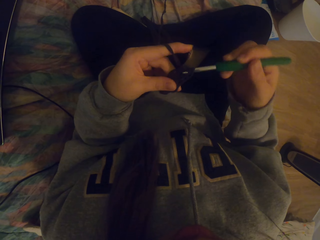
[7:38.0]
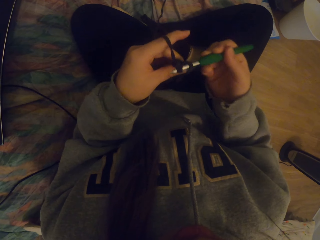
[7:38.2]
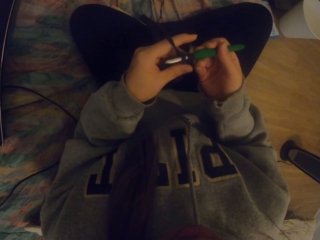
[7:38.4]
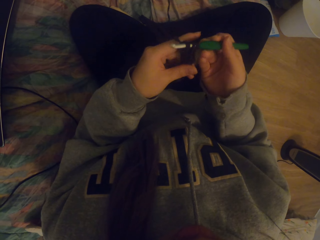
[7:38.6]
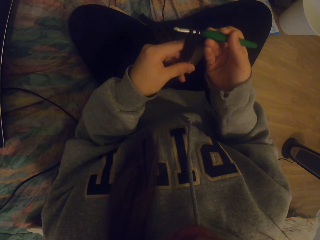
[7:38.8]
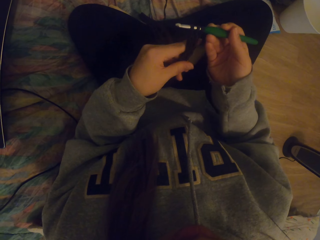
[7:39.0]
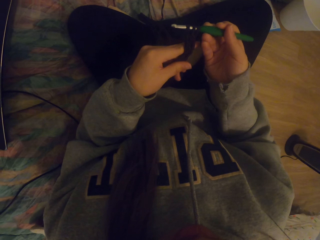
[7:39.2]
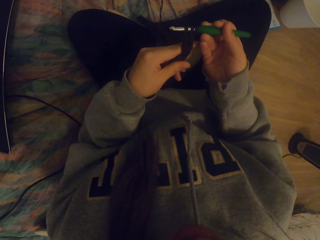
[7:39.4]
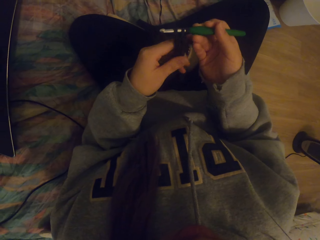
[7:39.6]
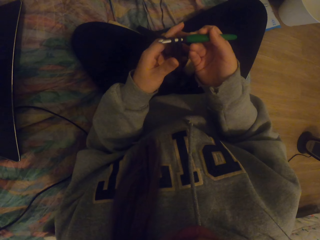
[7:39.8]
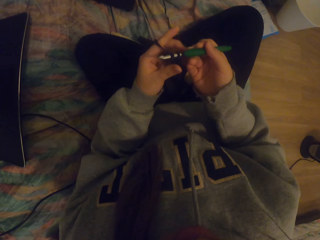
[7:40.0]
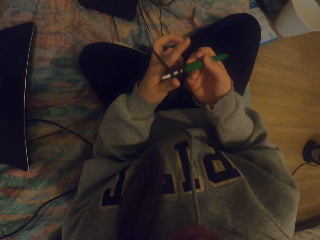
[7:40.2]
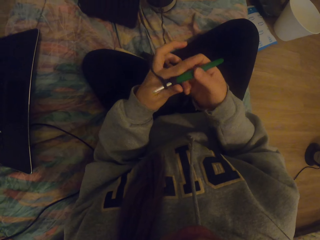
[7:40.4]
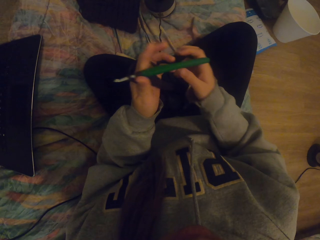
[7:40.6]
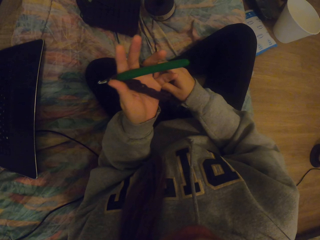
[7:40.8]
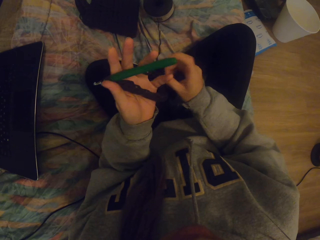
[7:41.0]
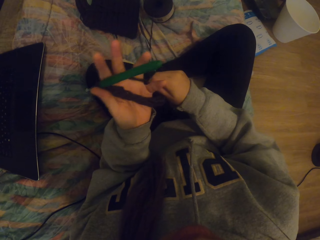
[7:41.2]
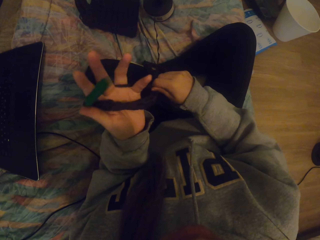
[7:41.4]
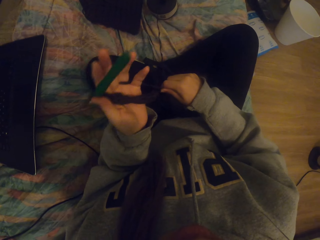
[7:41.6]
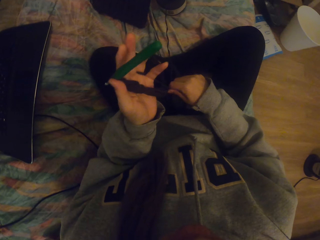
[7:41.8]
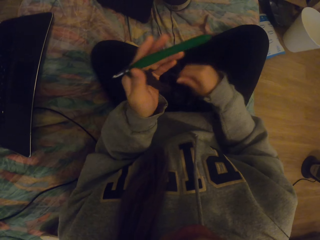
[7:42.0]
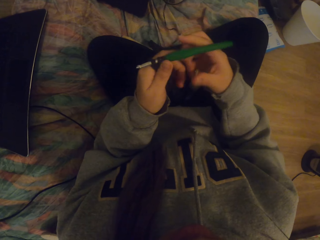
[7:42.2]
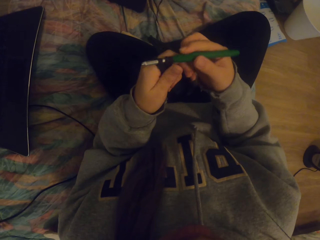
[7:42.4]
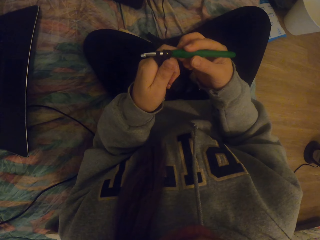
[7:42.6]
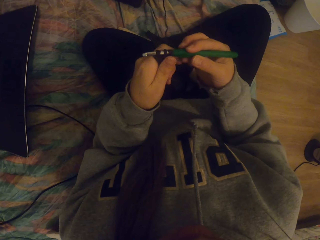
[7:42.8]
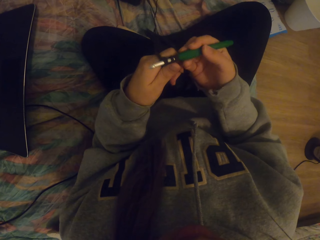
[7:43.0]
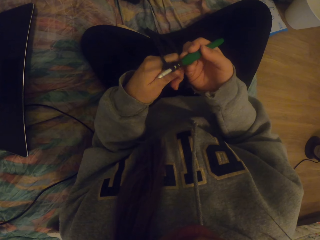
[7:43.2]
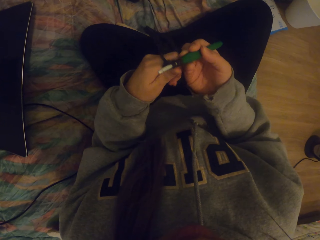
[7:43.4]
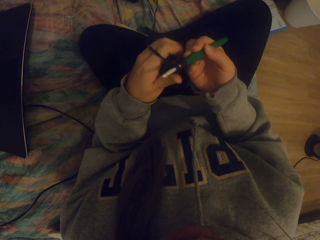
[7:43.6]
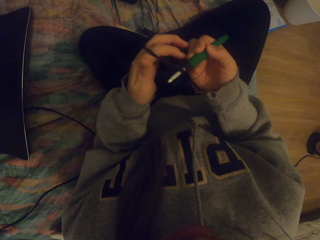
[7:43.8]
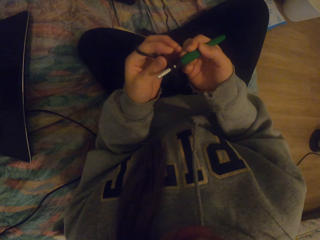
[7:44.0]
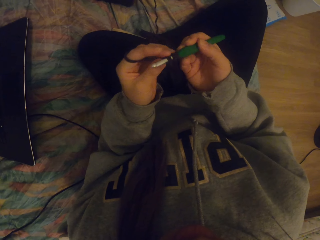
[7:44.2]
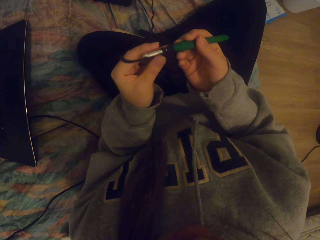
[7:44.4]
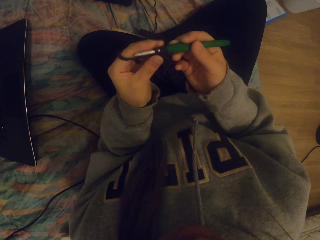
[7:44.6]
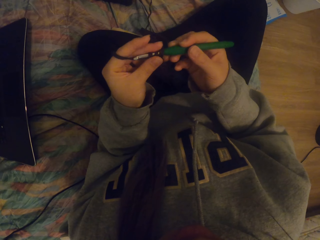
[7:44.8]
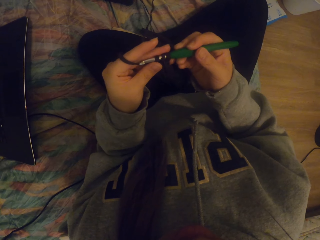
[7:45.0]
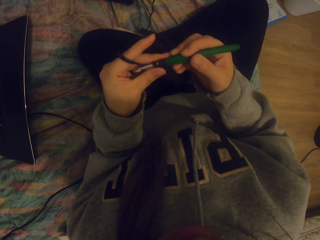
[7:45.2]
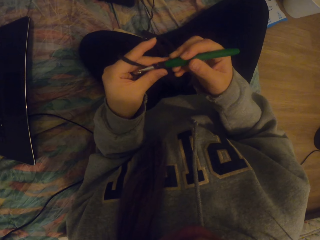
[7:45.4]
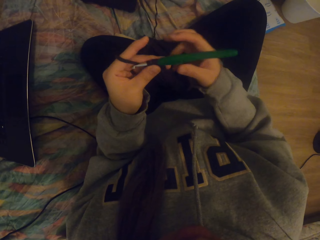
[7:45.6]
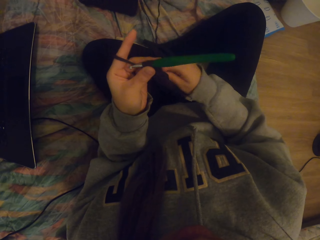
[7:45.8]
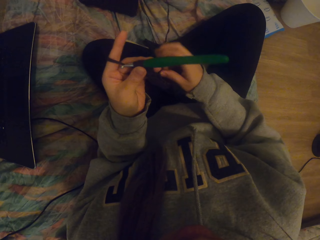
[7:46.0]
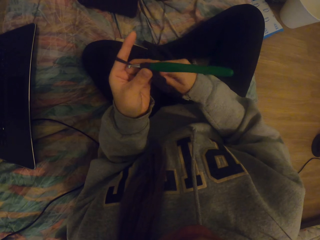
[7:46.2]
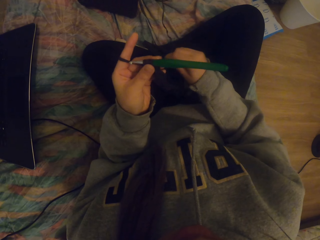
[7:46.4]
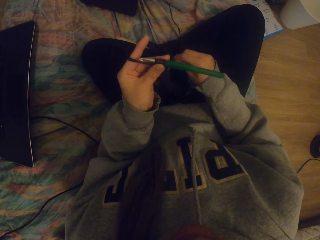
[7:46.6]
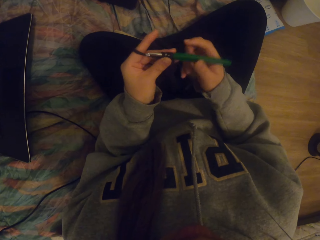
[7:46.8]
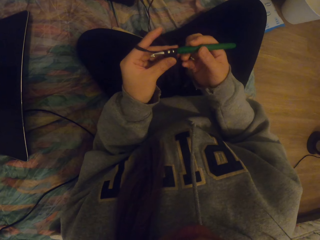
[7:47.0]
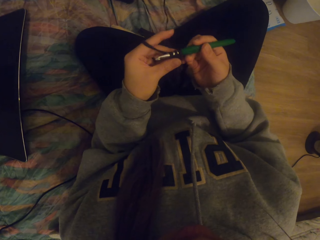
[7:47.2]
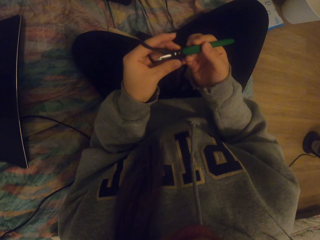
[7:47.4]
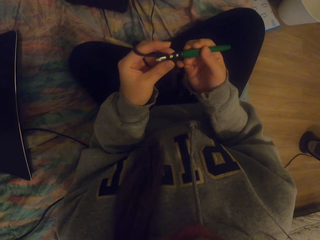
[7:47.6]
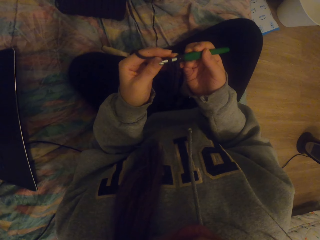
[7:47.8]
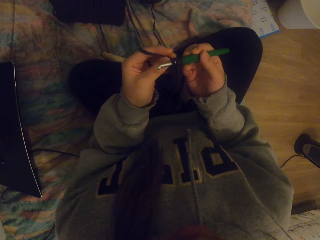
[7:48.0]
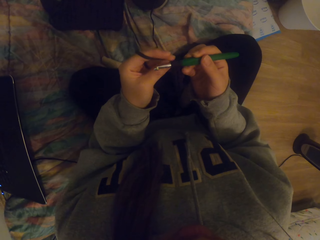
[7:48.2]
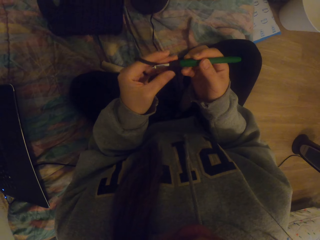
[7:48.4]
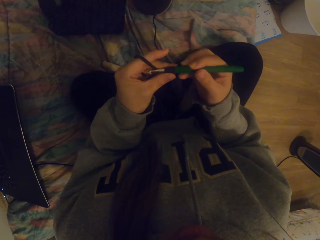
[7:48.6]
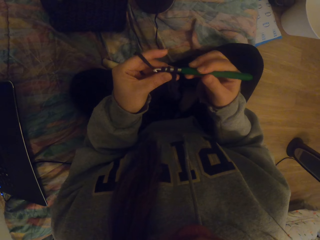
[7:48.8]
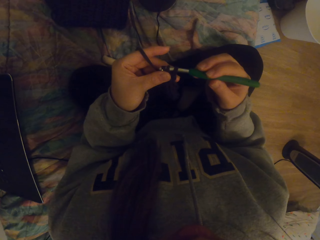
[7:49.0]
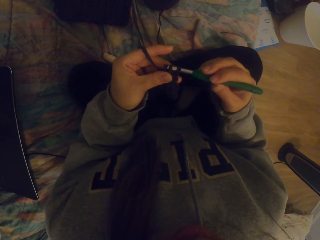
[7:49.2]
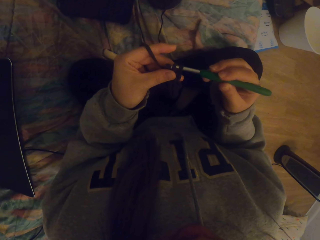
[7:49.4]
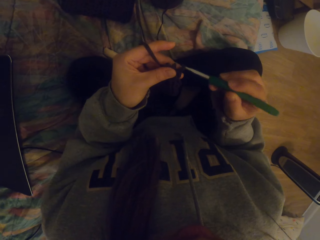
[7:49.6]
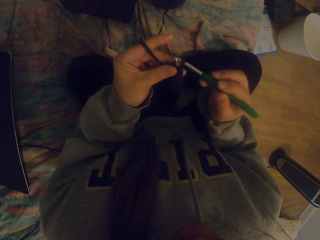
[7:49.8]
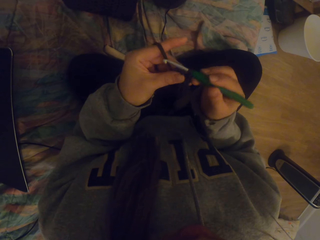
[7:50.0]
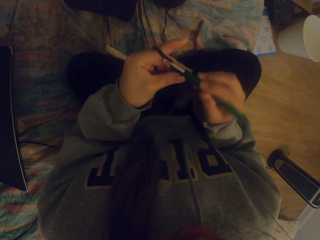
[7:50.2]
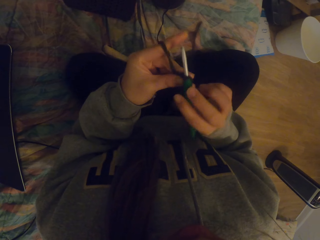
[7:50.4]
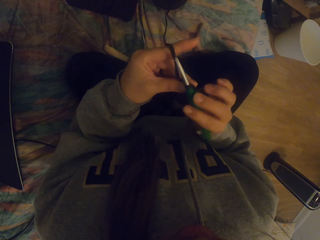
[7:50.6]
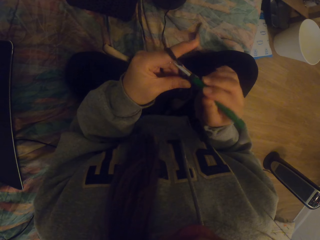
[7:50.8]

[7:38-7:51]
The camera wearer straightens the crochet. They tighten the fabric on the crochet. They tighten the thread. They hold the crochet with the right hand. They adjust the thread on the crochet. They tighten the thread. They crochet with a crochet hook.

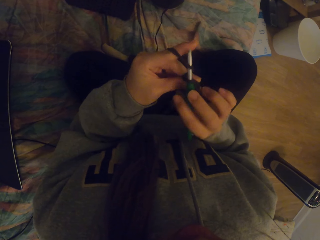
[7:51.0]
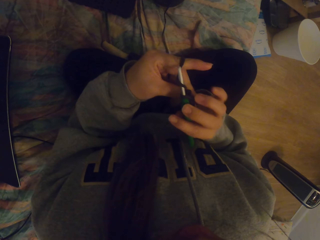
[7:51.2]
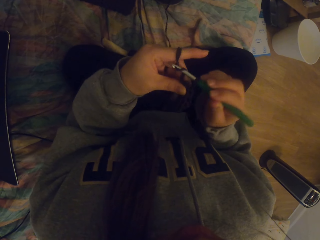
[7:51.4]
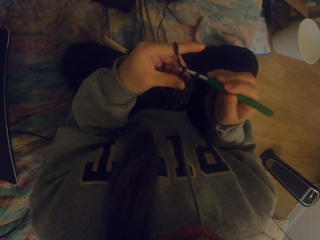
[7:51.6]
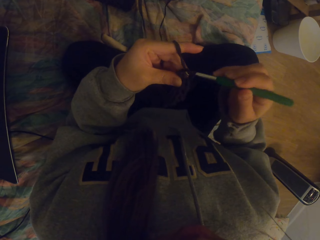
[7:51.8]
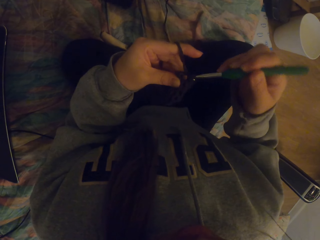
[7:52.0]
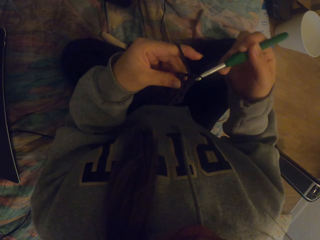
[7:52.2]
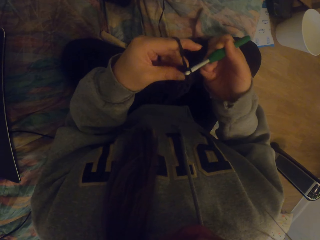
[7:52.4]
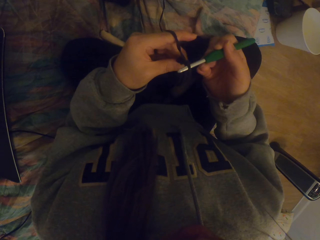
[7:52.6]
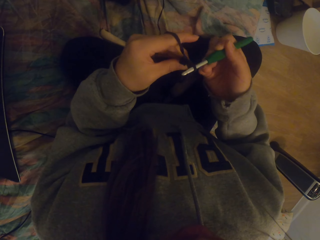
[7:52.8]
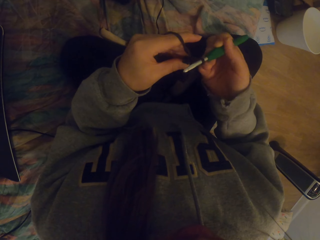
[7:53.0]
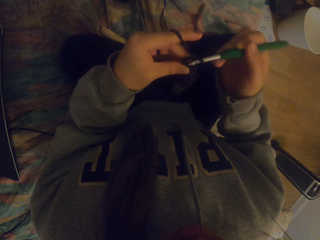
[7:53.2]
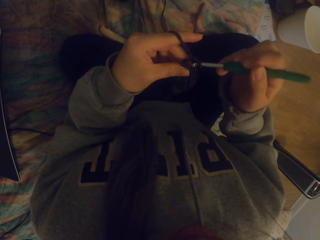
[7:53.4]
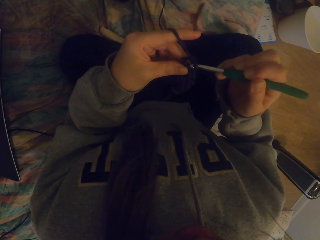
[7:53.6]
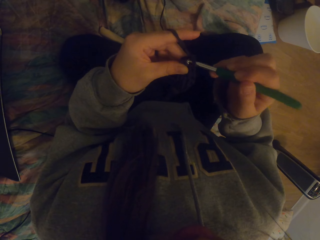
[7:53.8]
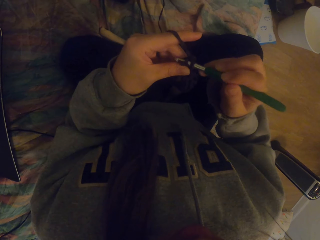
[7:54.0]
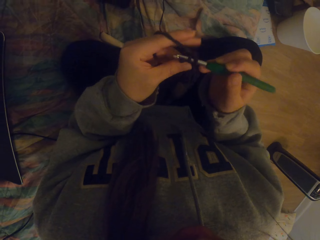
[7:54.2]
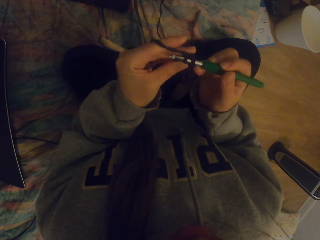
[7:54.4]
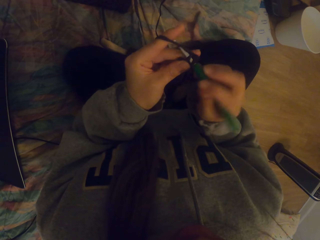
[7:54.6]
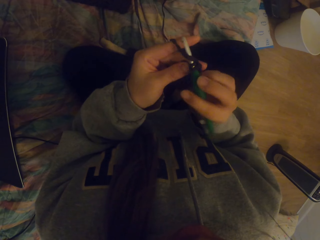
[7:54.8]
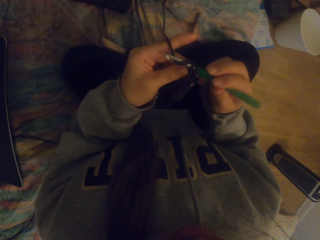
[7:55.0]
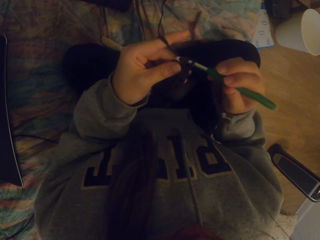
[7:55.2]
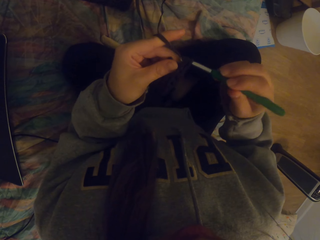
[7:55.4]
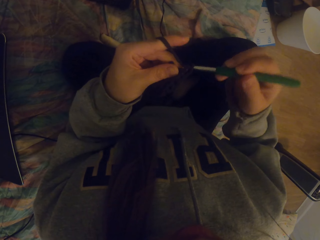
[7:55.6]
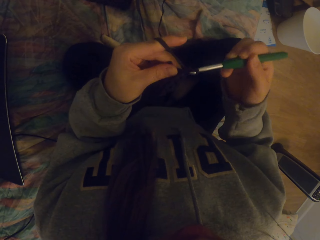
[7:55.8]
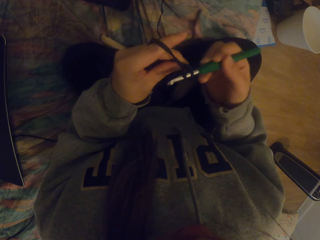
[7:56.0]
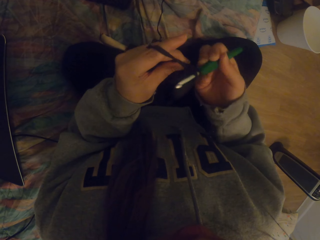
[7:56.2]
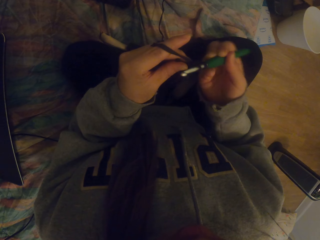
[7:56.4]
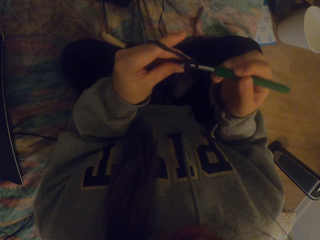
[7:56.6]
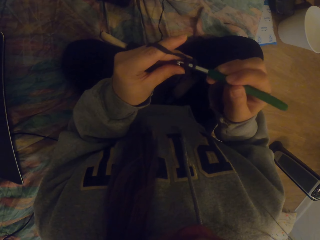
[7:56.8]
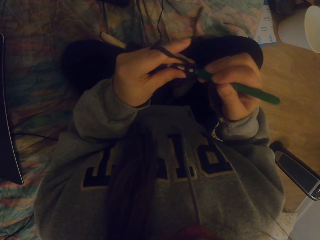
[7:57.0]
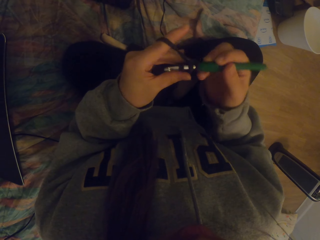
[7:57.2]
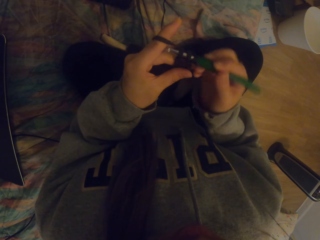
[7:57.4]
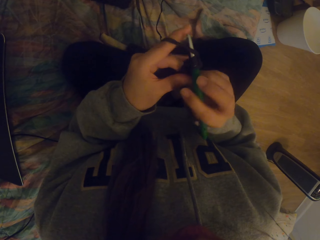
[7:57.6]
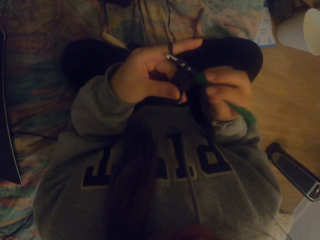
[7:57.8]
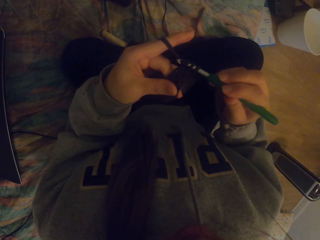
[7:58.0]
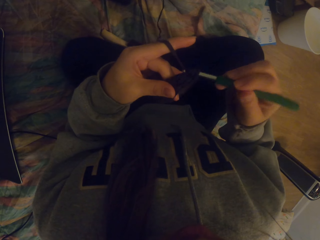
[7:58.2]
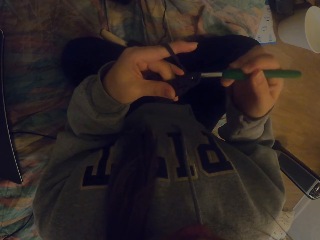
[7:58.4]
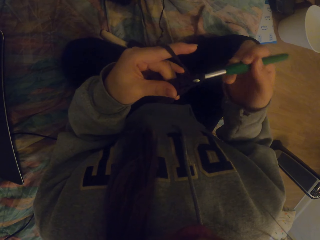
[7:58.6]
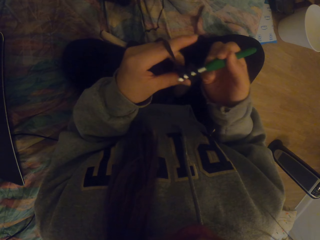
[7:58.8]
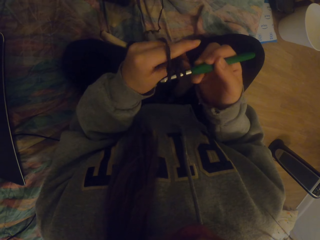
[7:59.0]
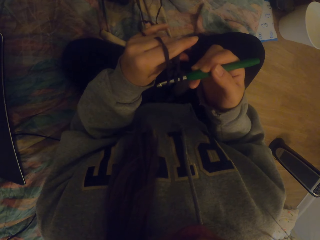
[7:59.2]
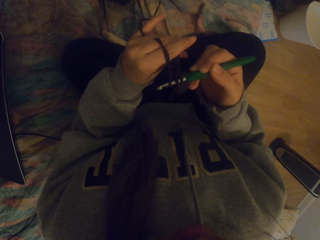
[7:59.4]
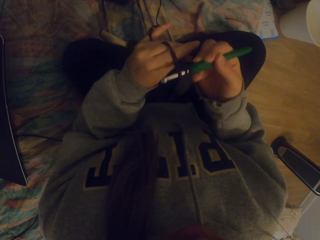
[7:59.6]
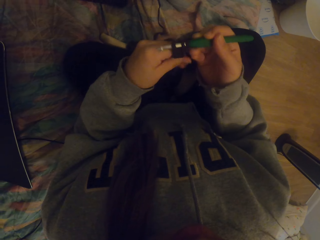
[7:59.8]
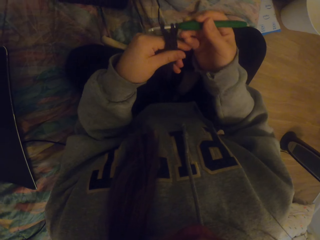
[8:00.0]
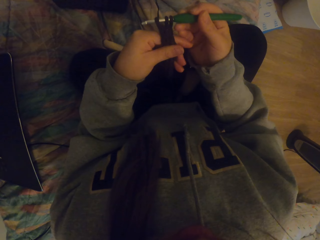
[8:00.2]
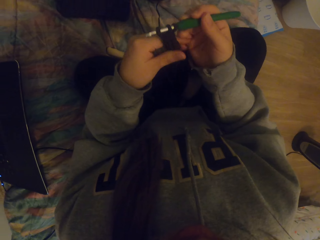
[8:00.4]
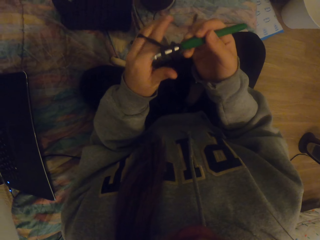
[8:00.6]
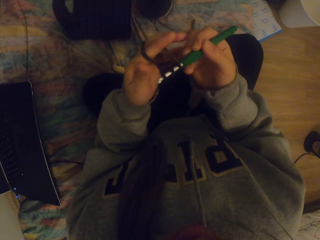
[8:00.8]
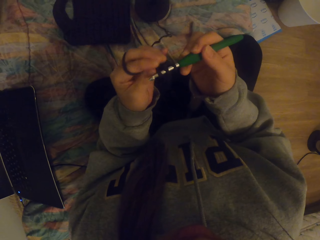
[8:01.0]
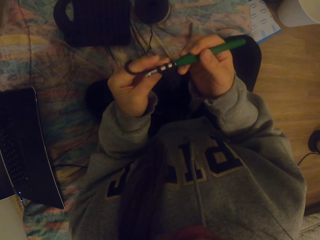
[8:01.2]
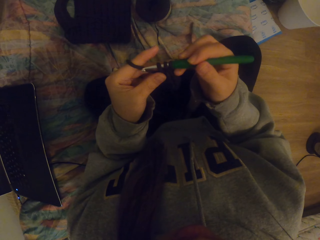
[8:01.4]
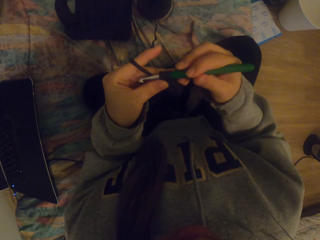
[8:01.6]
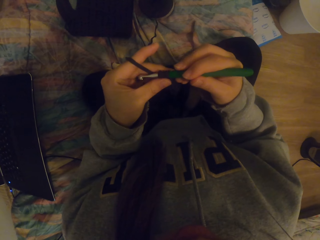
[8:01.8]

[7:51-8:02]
The camera wearer crochets the fabric. They straighten the crochet. They tighten the fabric on the crochet.
